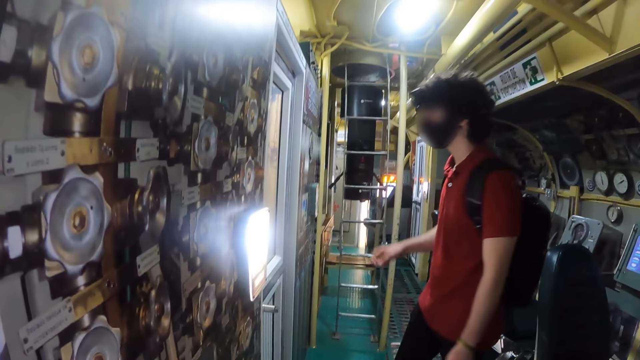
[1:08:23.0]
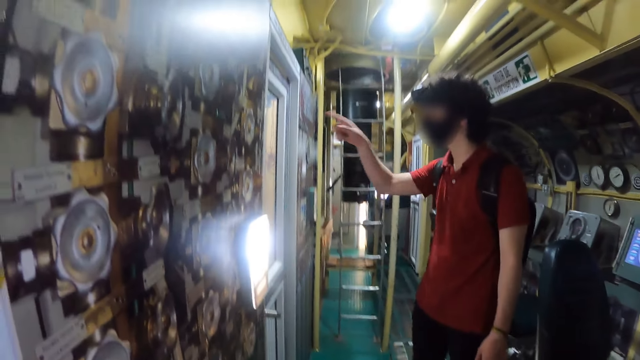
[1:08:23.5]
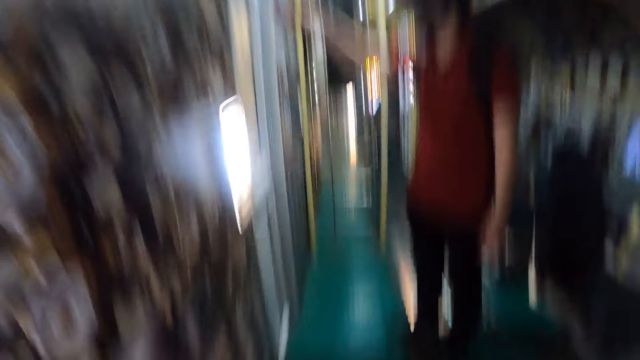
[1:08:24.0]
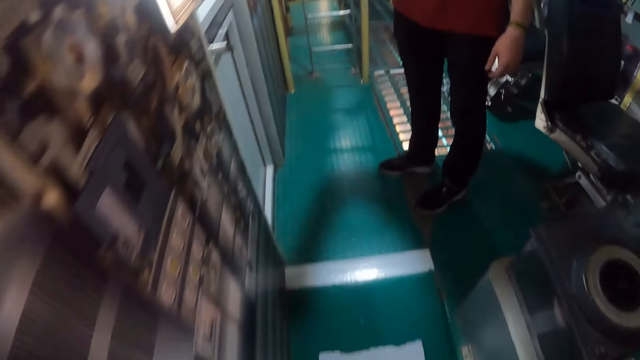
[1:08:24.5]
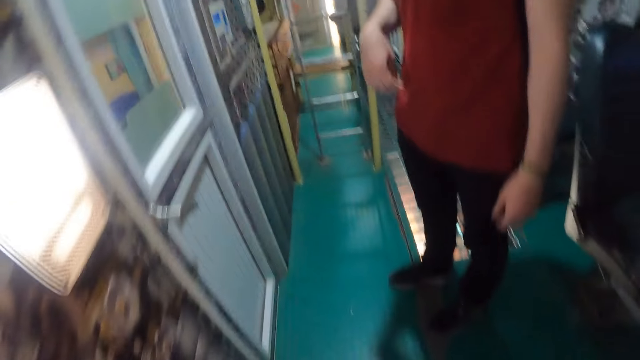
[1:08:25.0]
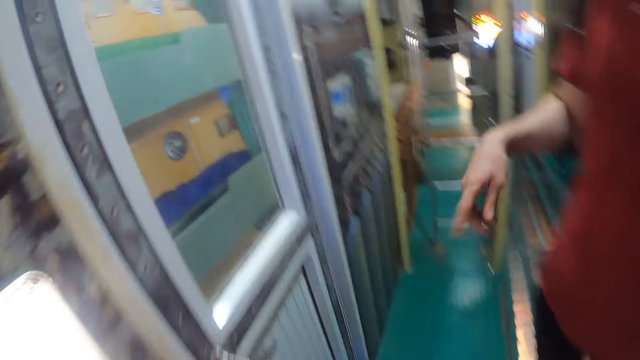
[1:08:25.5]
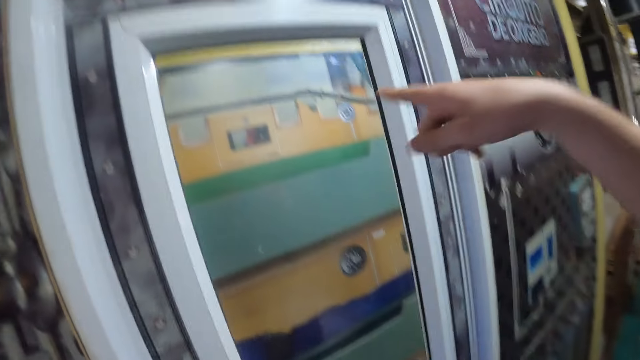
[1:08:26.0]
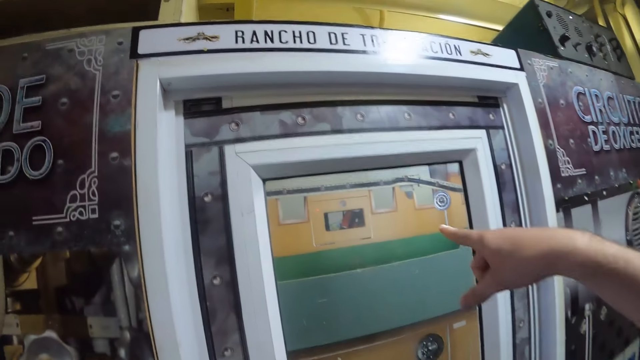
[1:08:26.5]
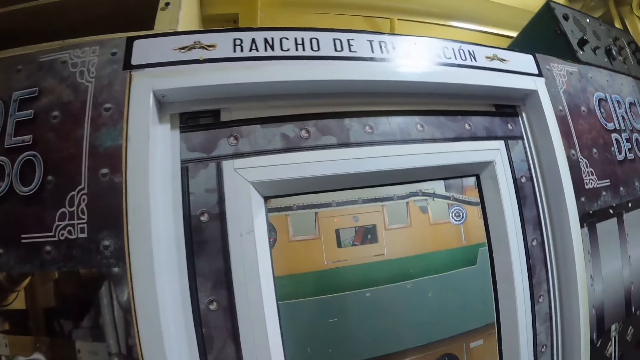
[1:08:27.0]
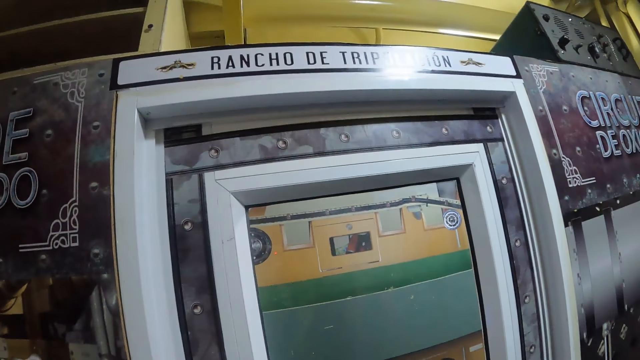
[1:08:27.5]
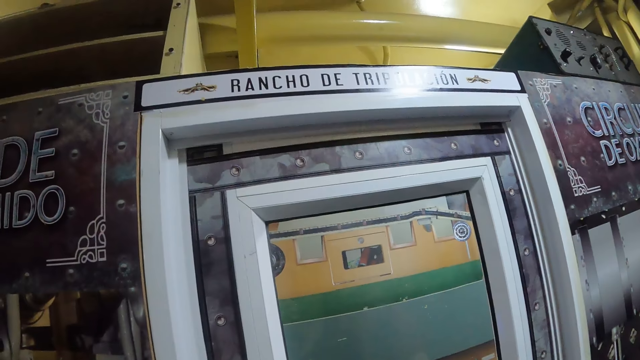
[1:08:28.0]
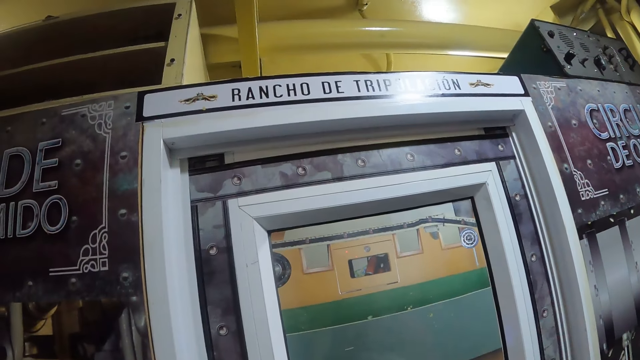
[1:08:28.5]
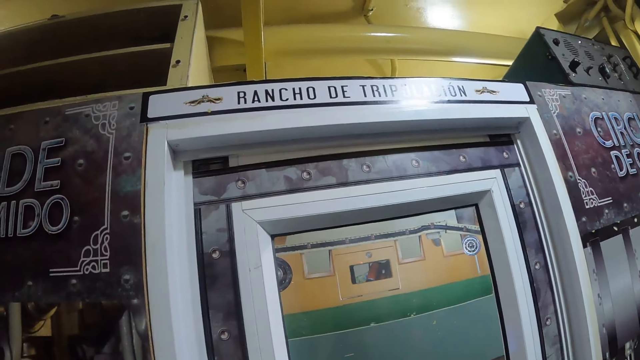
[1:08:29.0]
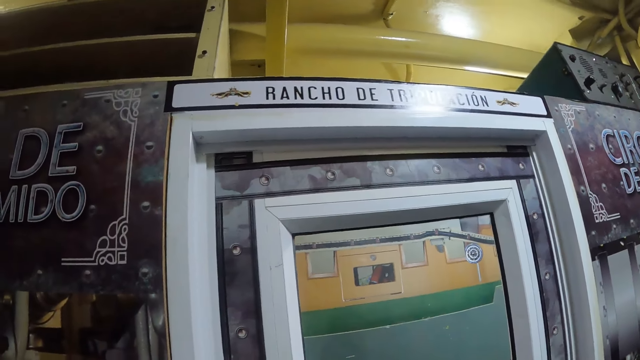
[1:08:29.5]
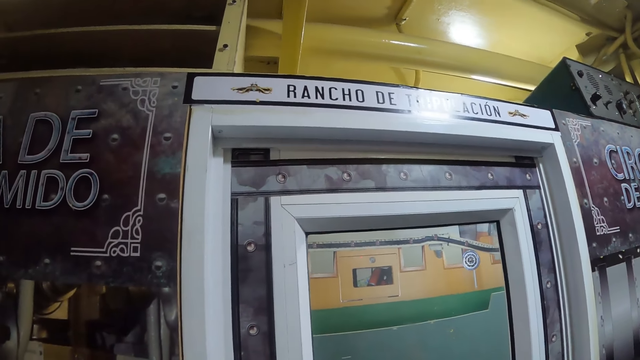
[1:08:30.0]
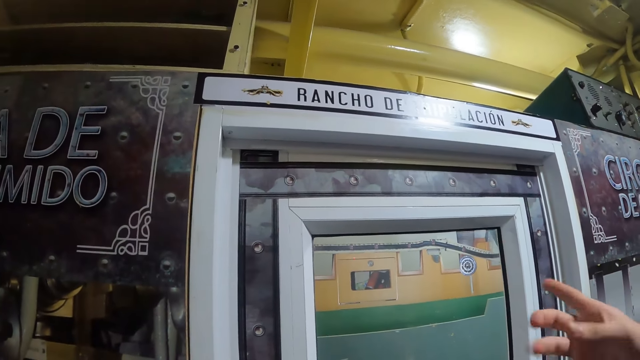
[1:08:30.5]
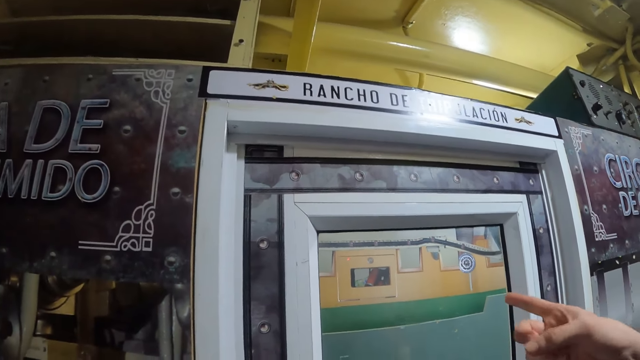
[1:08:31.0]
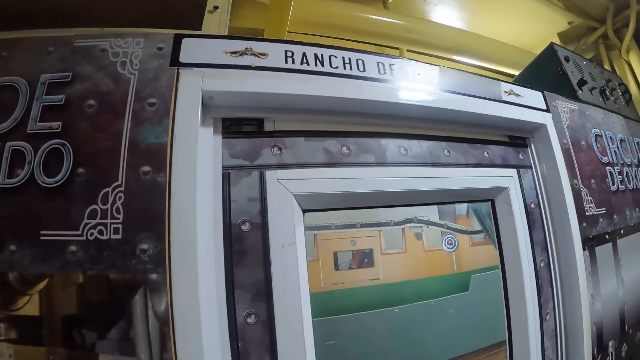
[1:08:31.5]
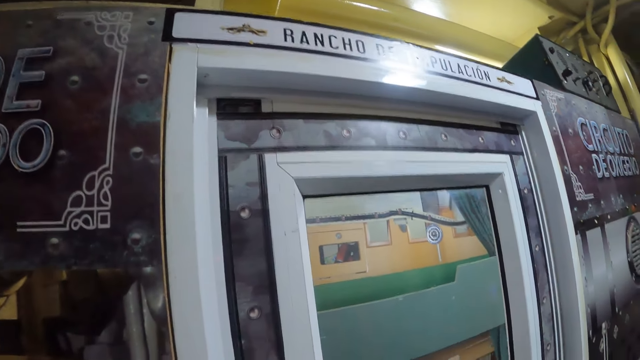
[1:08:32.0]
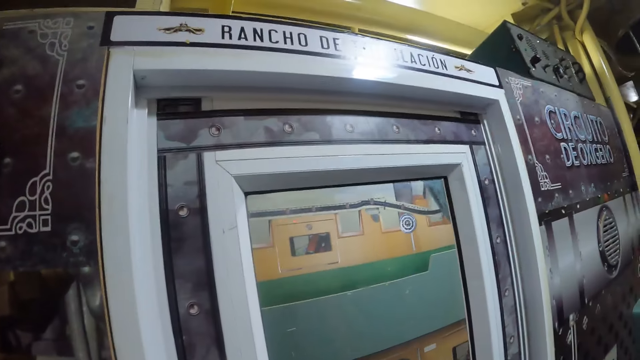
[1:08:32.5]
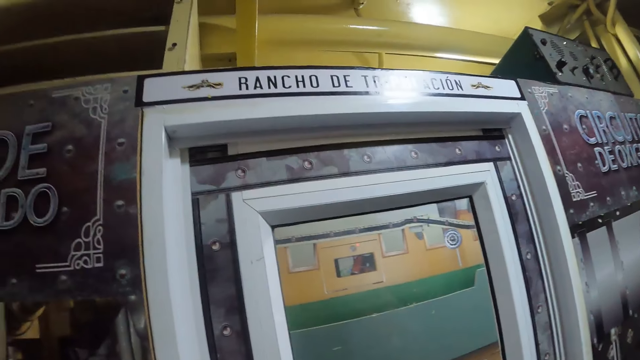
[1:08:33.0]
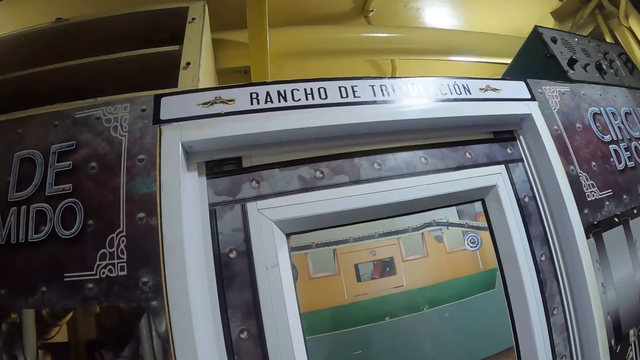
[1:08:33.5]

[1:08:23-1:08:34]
A person points through a door mirror. The camera wearer walks in the room. The person points through the door mirror. The camera wearer looks through the door mirror.

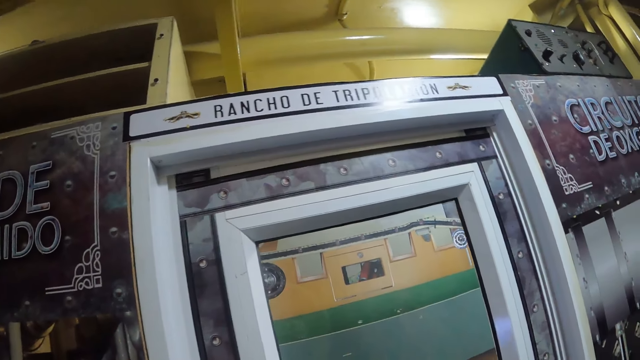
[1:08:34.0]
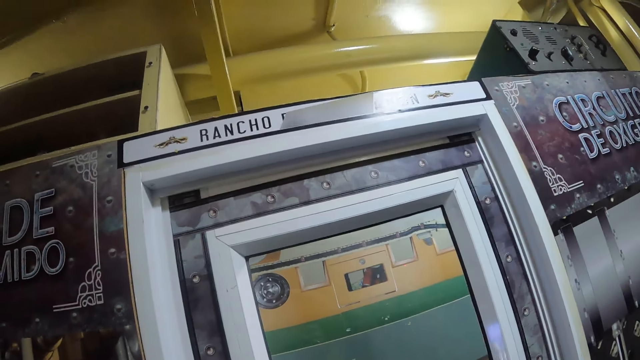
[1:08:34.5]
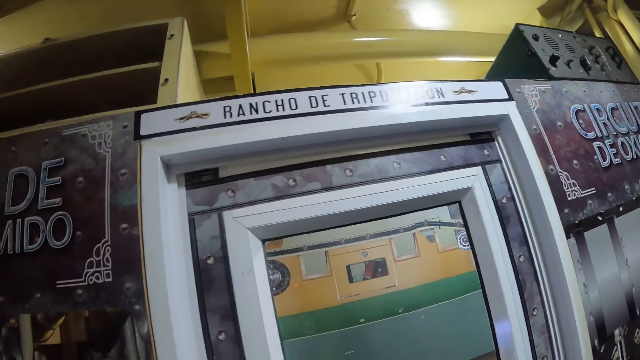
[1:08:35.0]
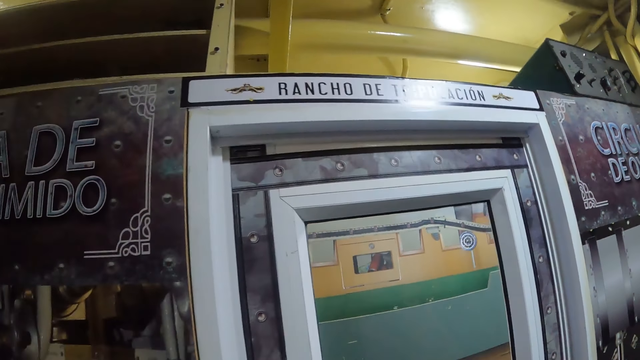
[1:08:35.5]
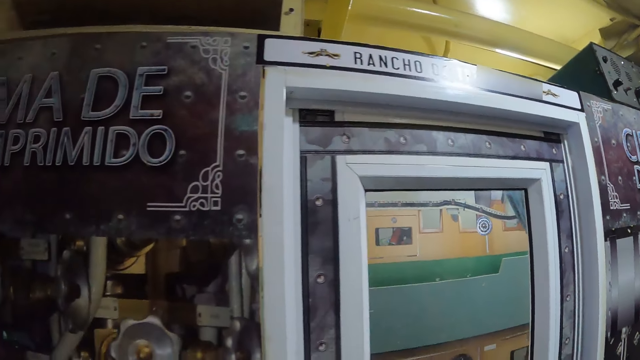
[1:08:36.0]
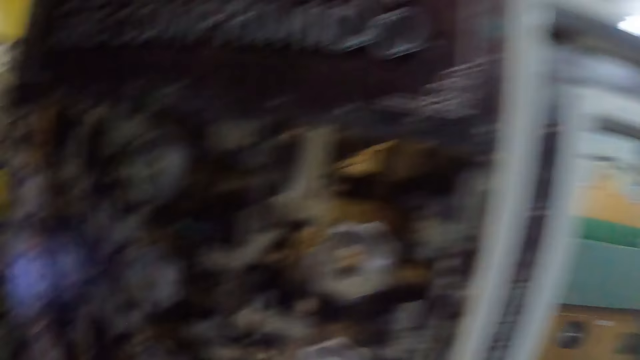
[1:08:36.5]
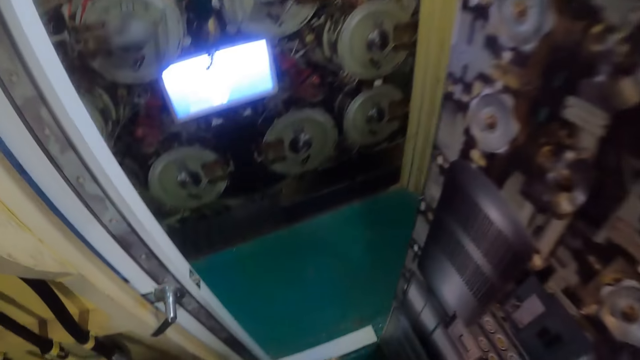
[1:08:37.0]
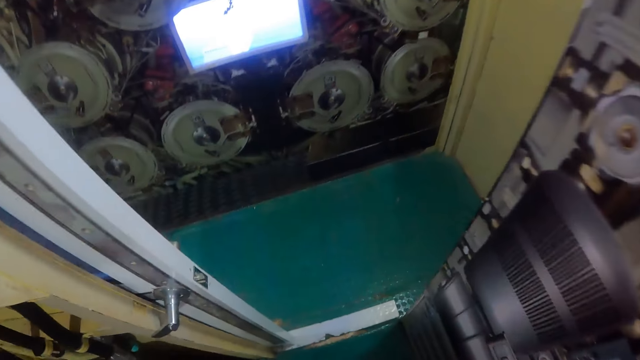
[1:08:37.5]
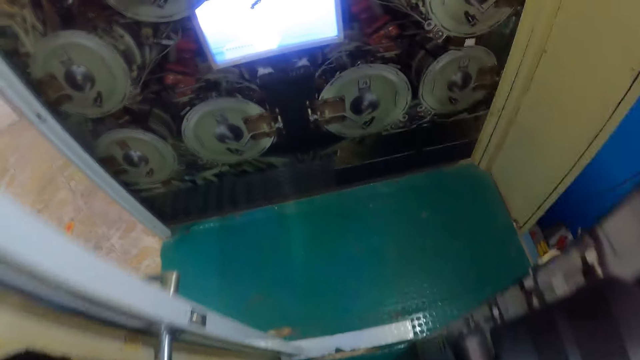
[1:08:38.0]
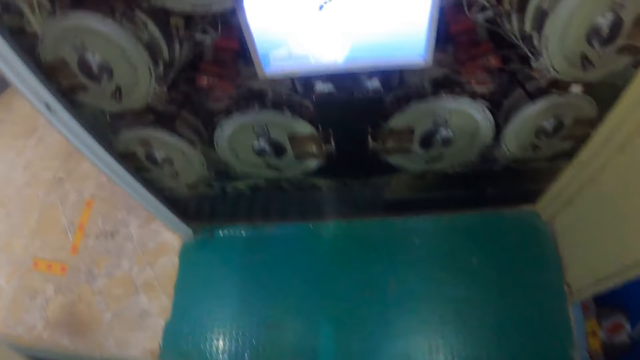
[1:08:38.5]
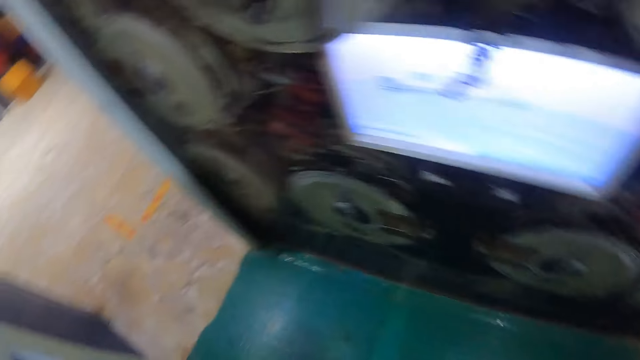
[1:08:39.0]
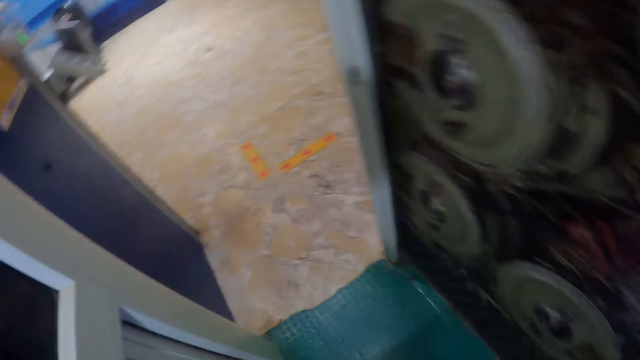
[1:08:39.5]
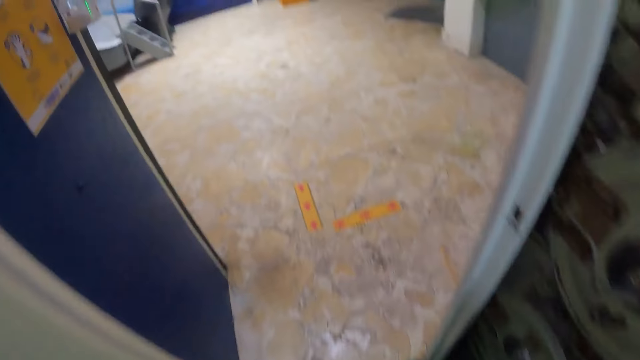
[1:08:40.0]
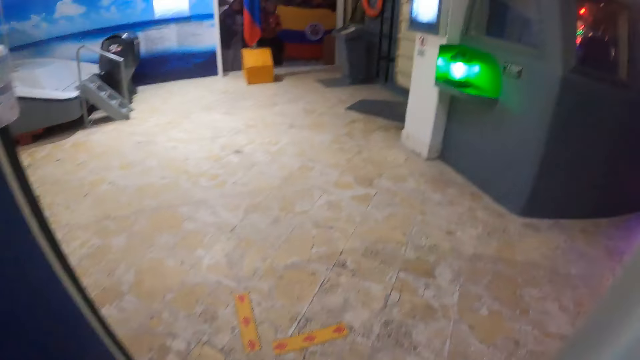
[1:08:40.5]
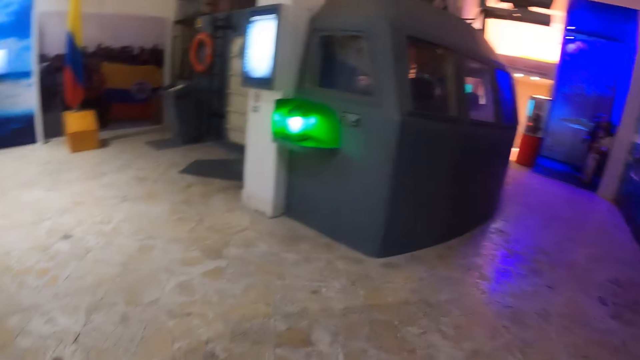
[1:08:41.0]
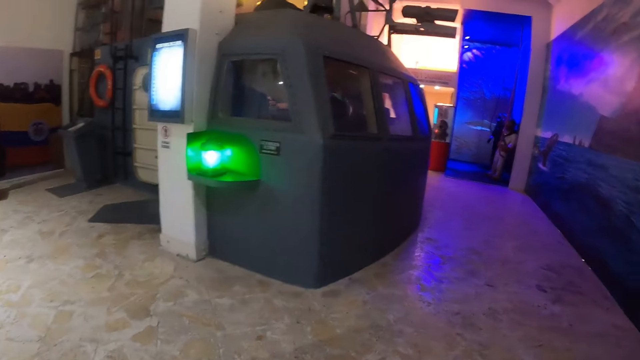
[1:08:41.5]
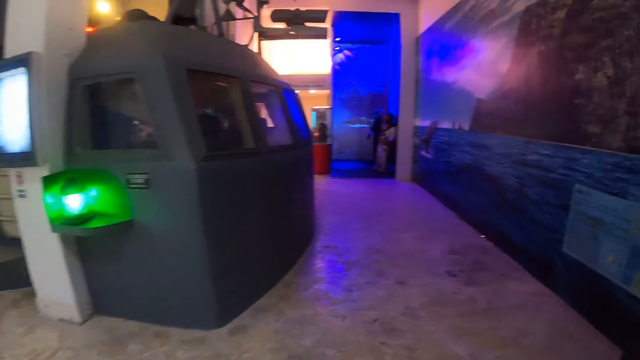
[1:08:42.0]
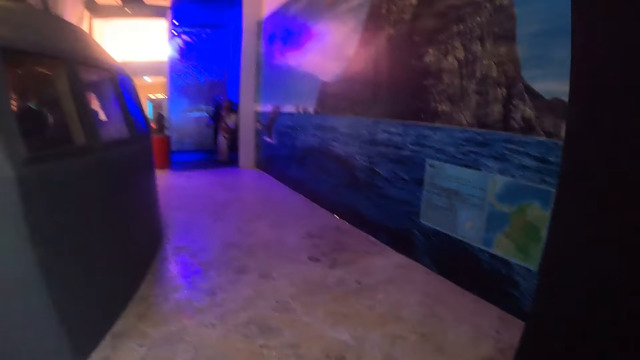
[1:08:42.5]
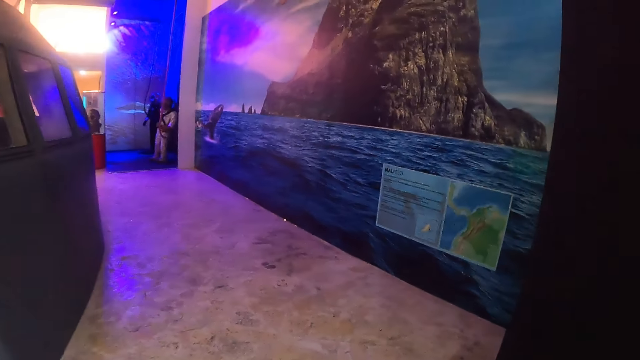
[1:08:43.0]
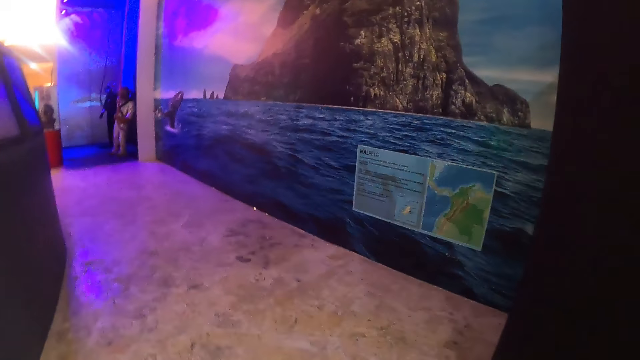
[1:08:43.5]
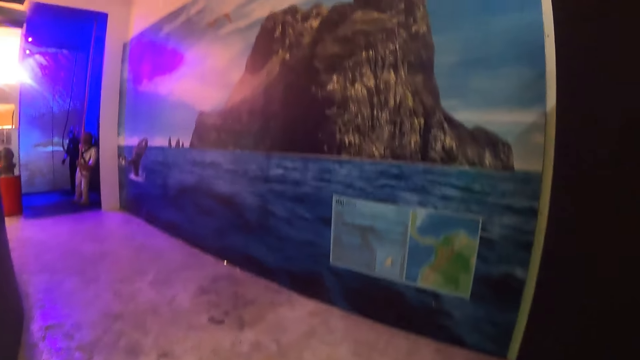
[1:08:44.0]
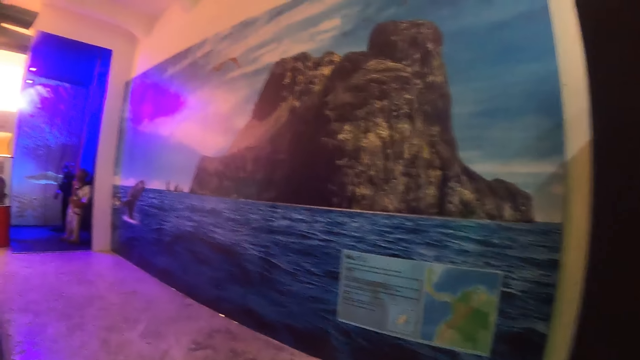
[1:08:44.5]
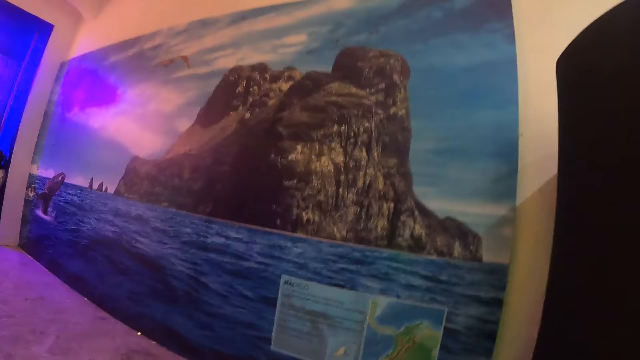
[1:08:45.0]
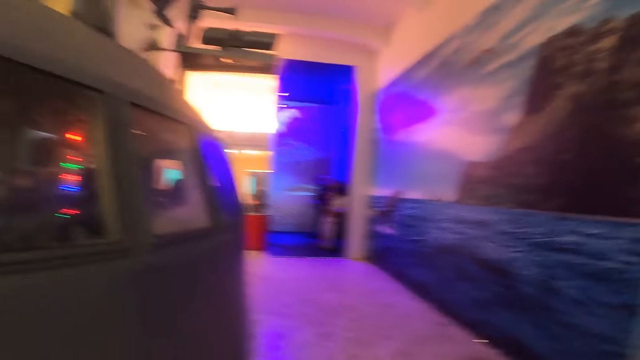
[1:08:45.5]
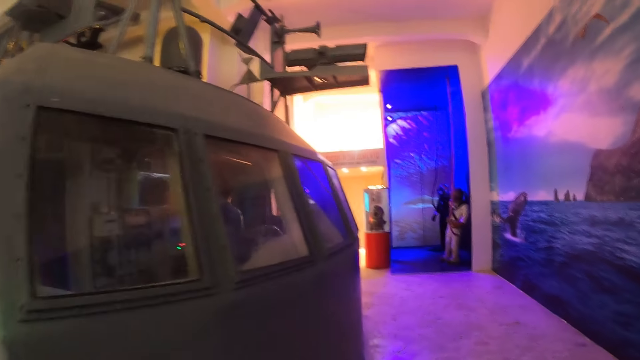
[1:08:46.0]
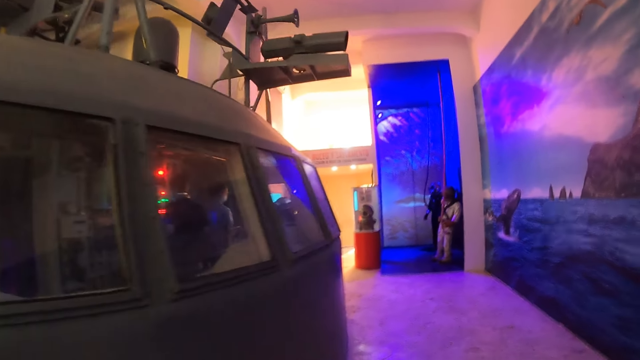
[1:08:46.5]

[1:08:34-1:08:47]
The camera wearer walks in the room. They walk around the room. They look around in the room and walk in the room.
